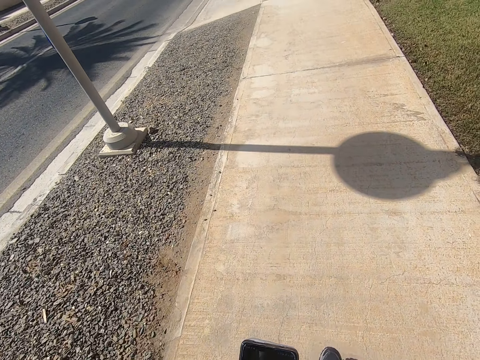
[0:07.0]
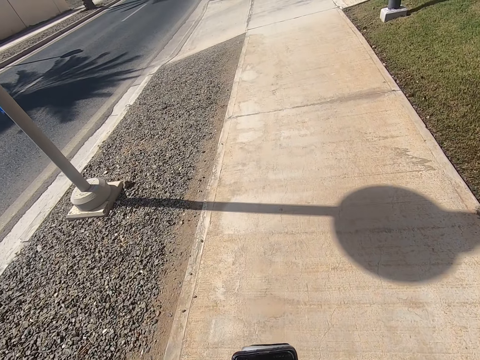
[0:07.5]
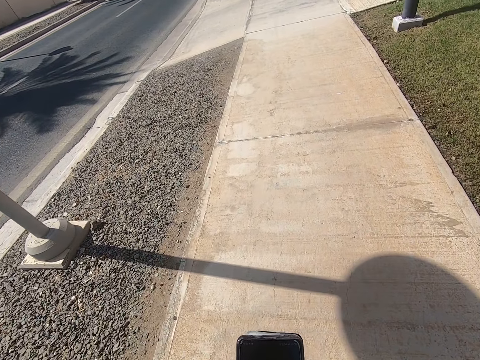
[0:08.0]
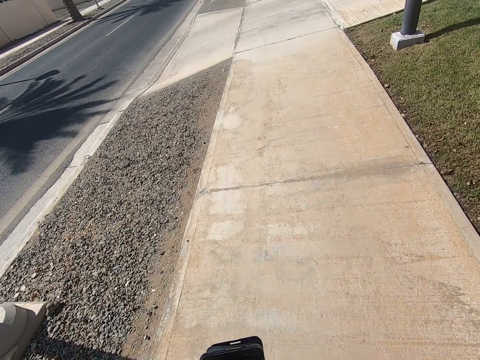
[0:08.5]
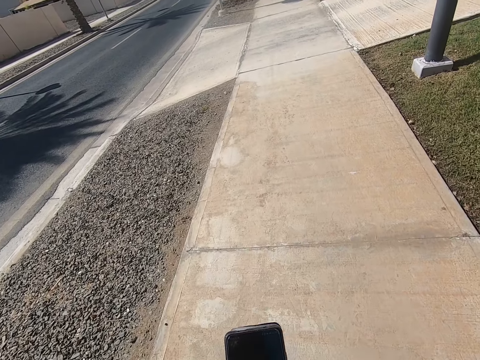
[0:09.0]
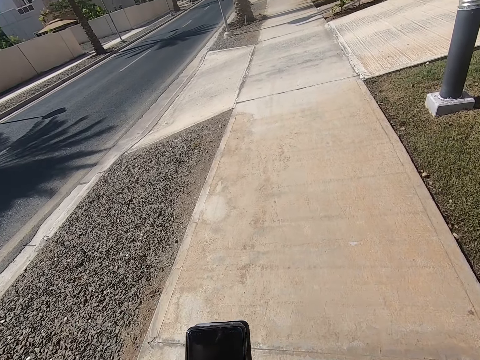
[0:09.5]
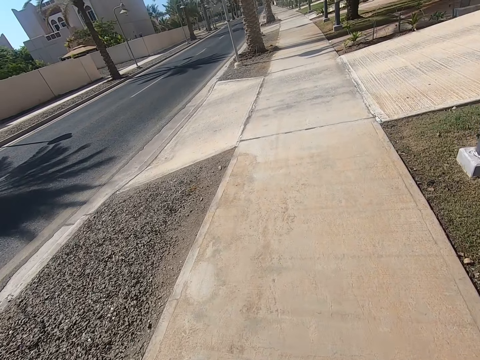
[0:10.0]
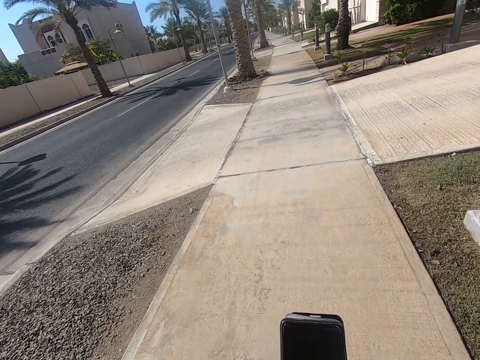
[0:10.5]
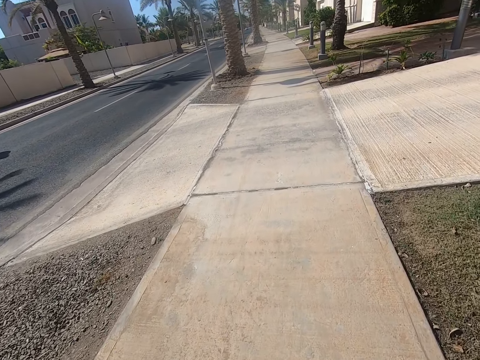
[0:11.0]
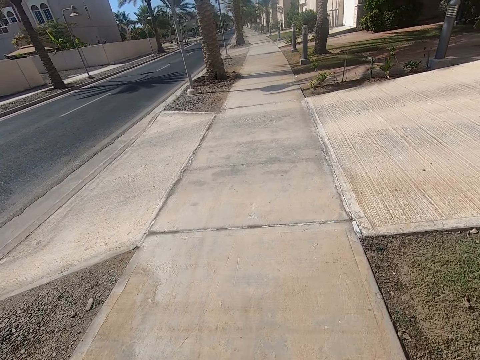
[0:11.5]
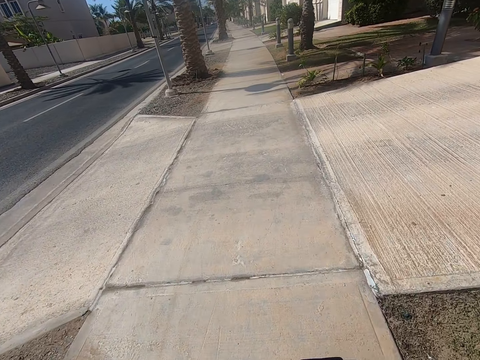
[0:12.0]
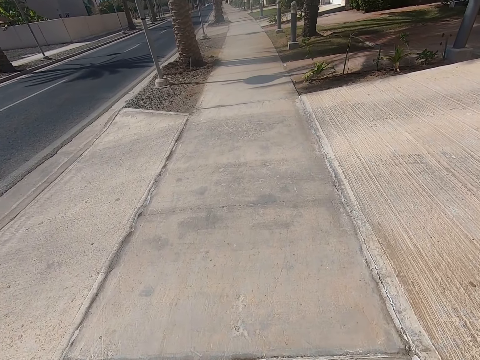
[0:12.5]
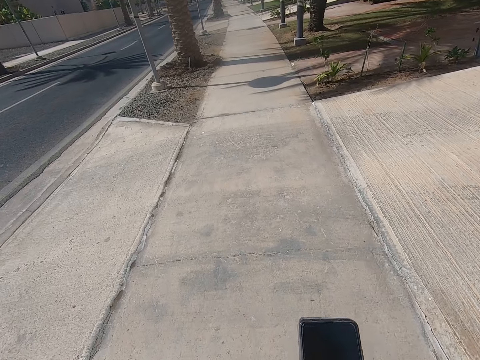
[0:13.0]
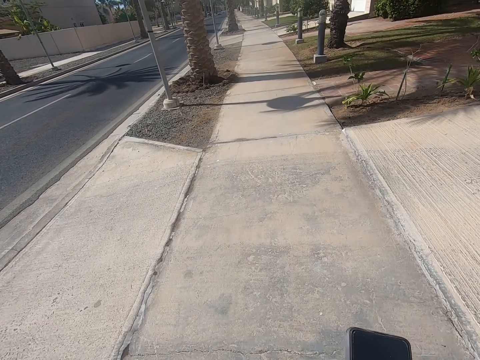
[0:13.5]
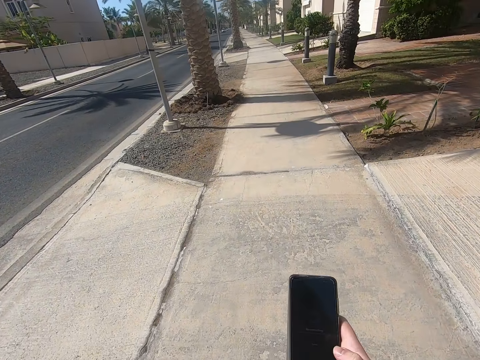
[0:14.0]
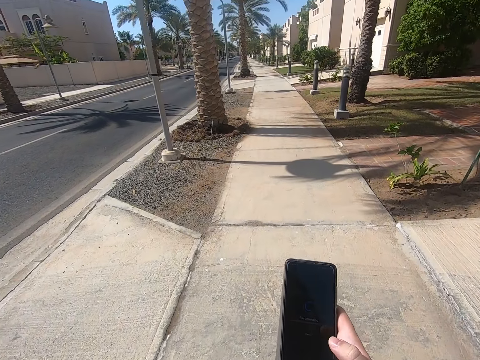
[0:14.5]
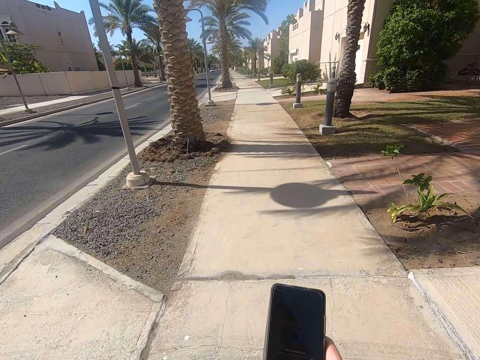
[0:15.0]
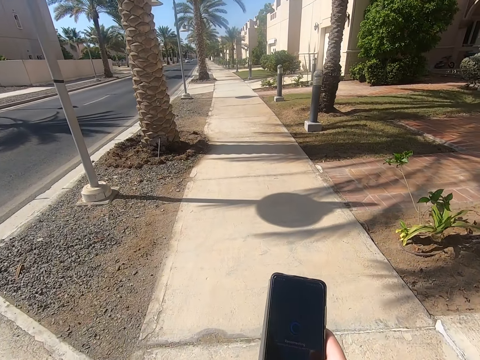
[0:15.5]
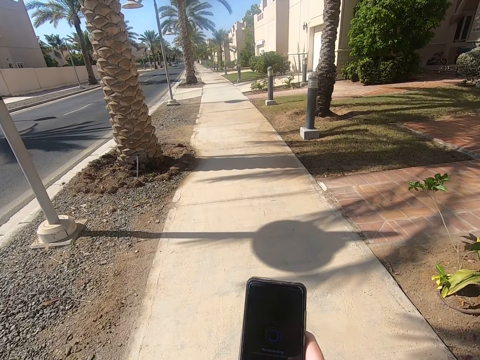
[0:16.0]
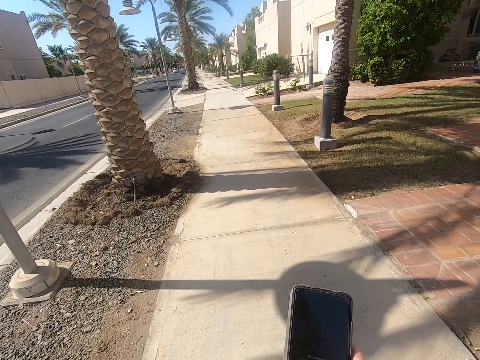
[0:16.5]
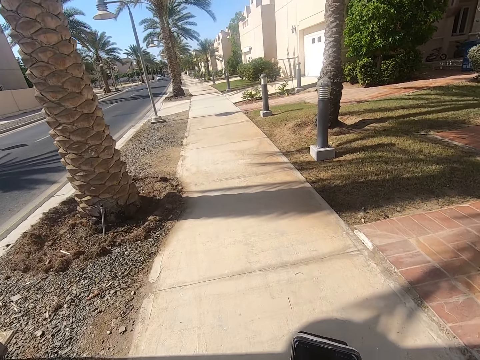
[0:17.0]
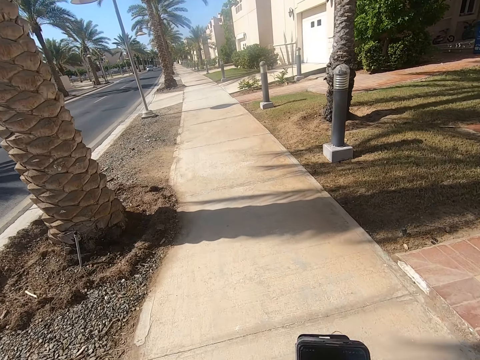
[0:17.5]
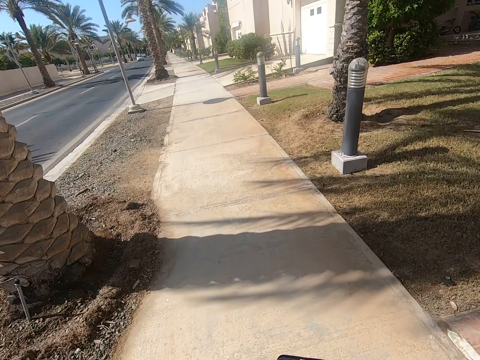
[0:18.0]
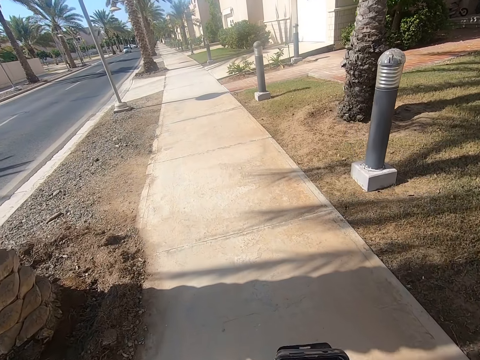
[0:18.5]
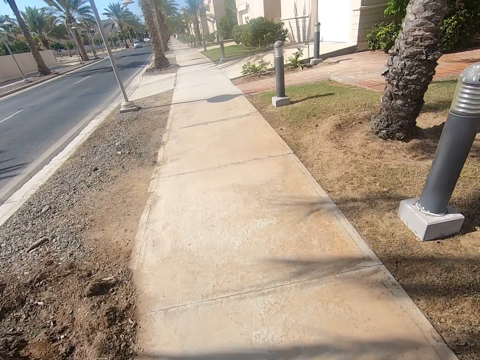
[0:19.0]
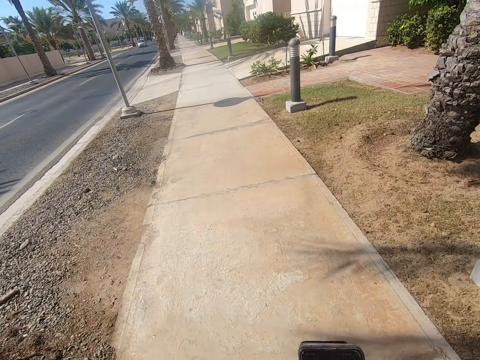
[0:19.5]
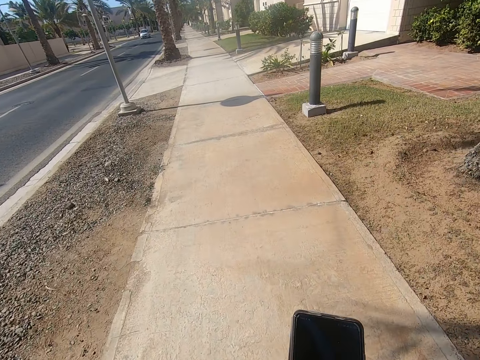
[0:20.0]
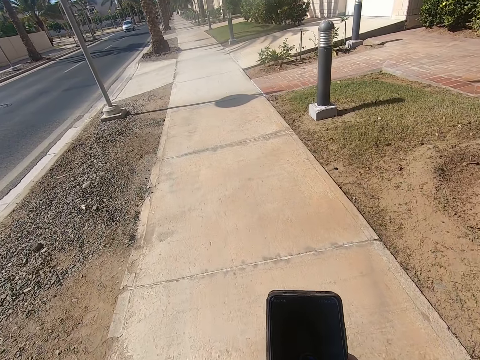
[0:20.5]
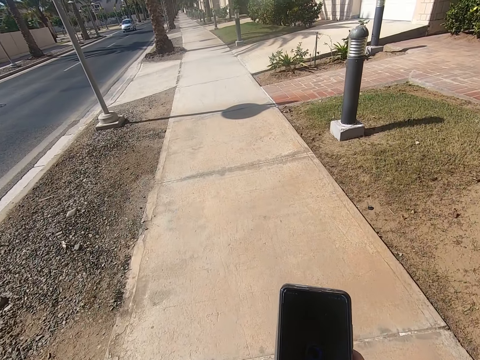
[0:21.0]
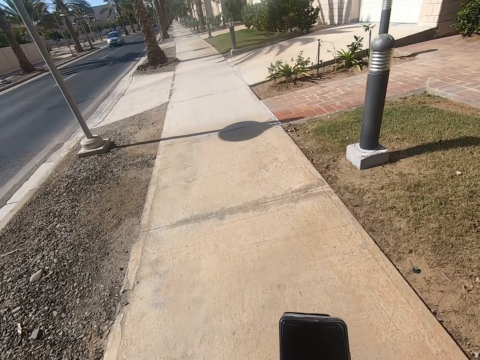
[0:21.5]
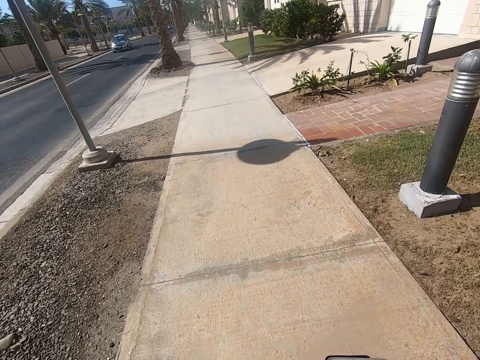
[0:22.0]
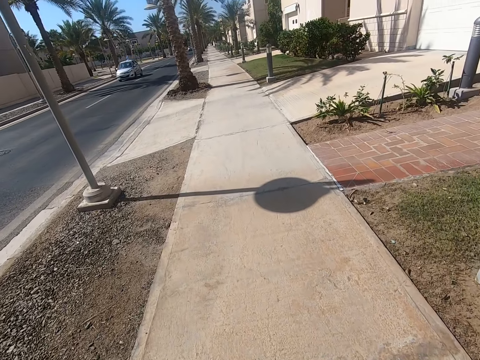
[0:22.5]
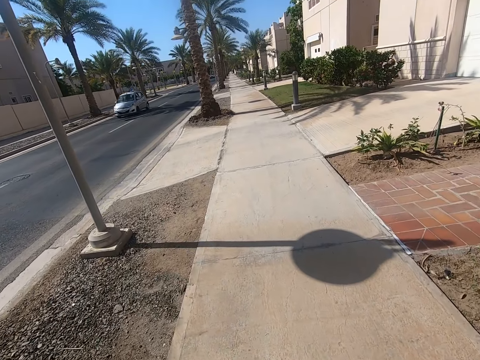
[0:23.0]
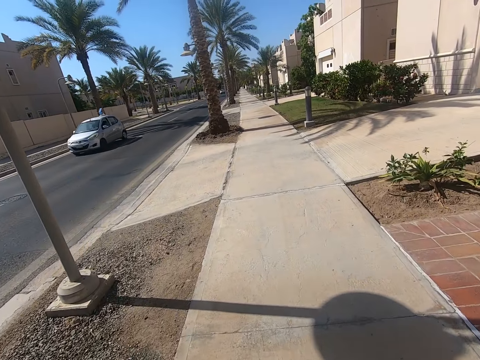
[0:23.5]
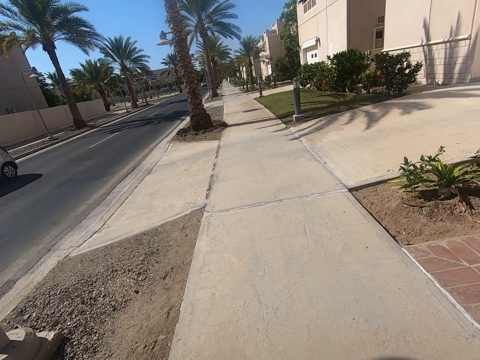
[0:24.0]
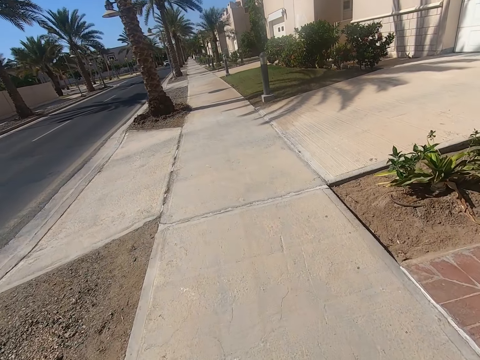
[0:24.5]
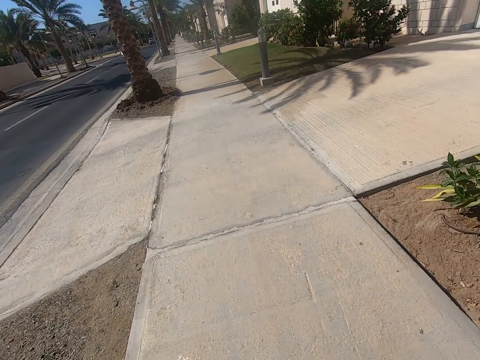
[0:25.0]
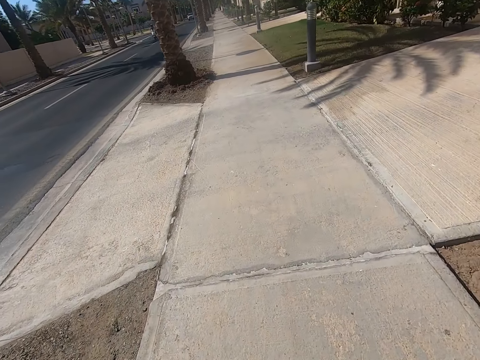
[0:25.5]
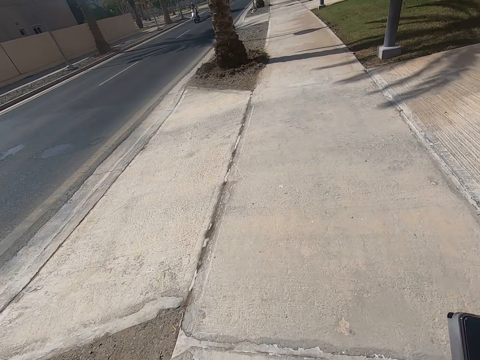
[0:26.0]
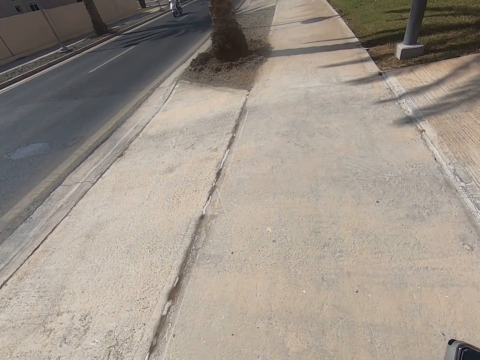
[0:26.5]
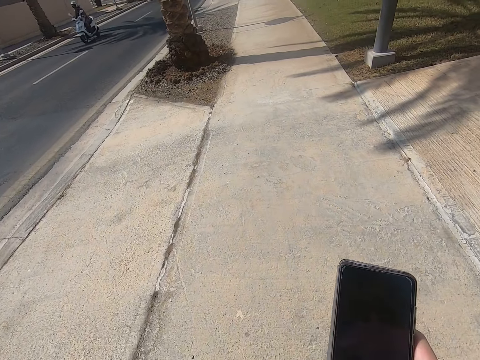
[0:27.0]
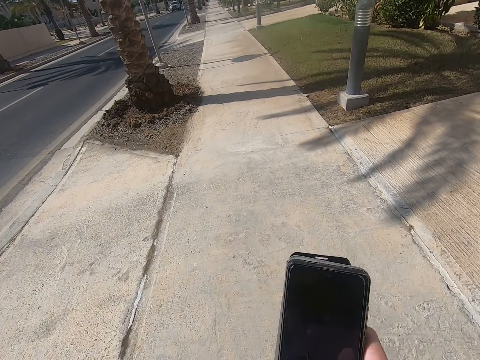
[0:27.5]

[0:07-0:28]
The camera wearer walks along the road. They browse on the phone. They swing the left hand. The grey SUV drives past the camera wearer. The motorist rides past the camera wearer. The camera wearer holds the phone.

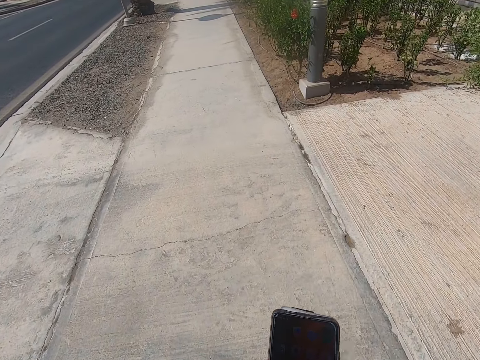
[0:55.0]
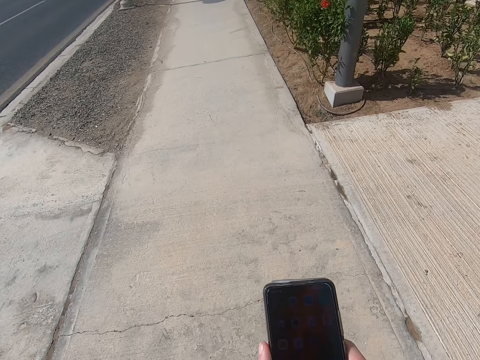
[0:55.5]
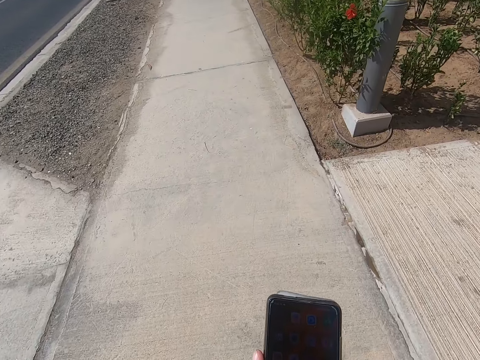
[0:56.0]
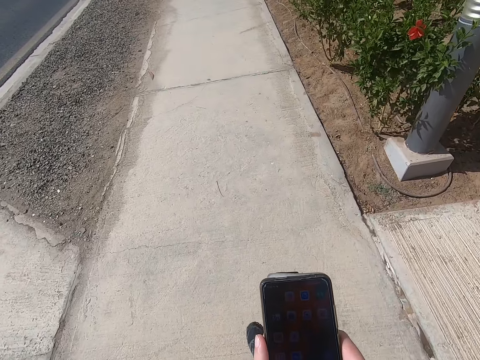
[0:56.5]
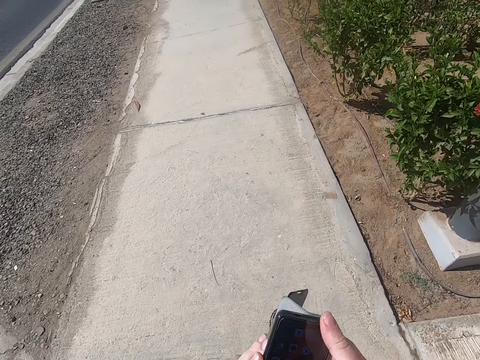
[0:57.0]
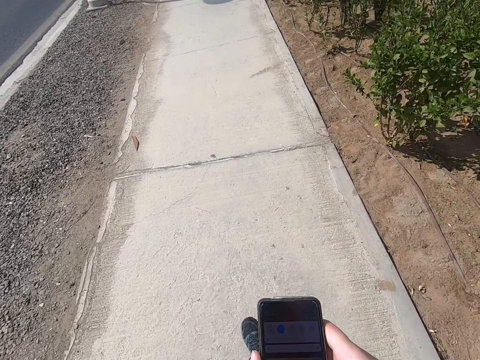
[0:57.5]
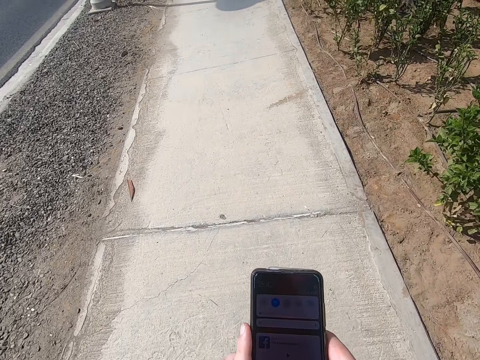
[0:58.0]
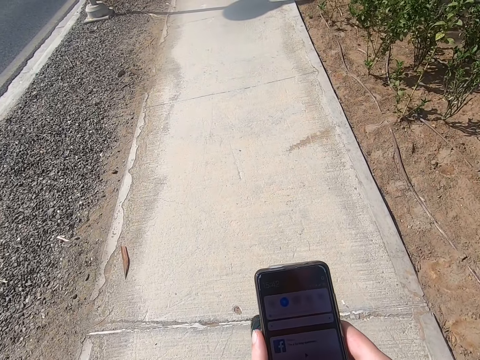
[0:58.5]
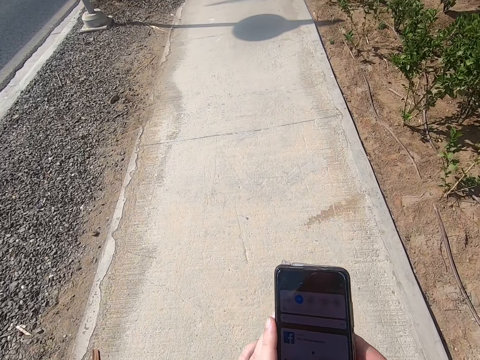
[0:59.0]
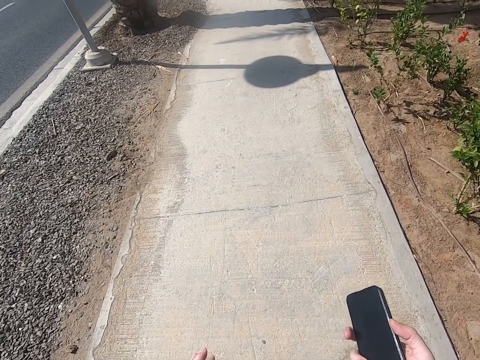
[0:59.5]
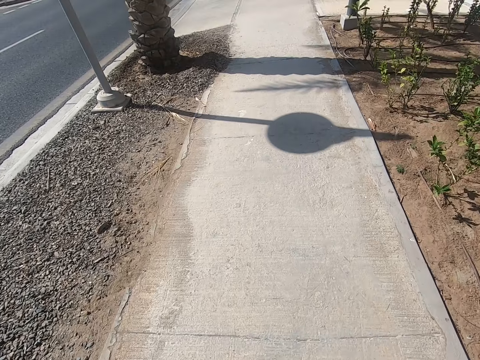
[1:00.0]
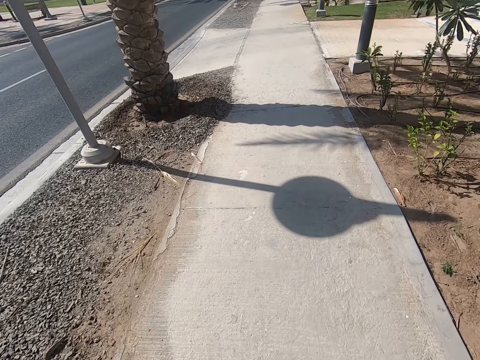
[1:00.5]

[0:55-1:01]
The camera wearer holds the phone with both hands. They swipe the phone. They walk along the sidewalk. They close the phone cover with the left arm. They walk along the sidewalk.
